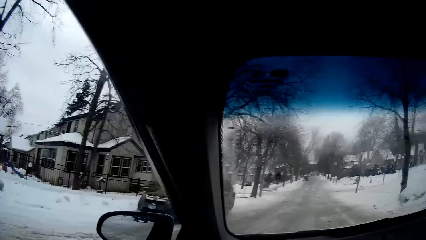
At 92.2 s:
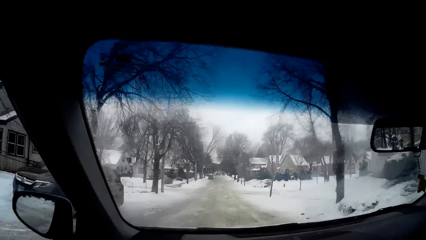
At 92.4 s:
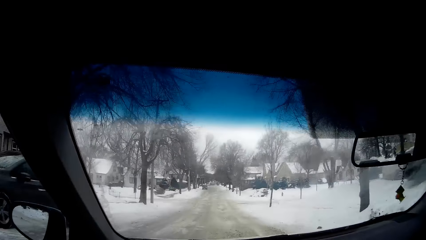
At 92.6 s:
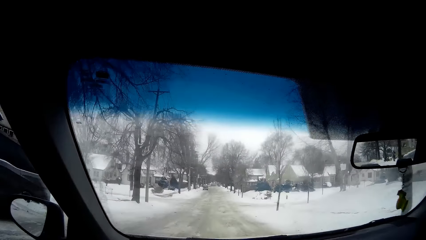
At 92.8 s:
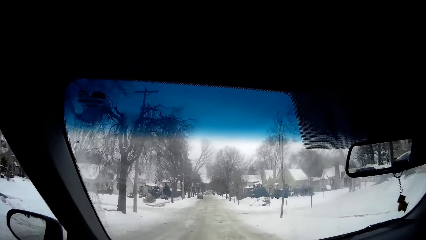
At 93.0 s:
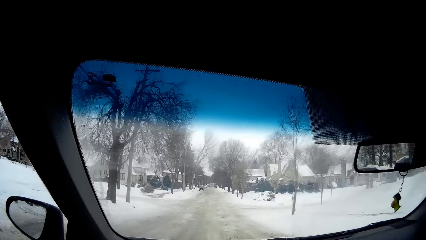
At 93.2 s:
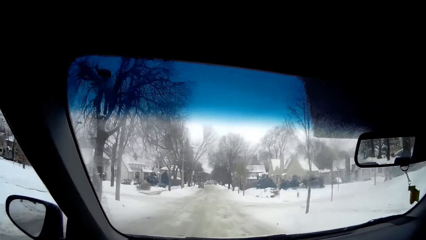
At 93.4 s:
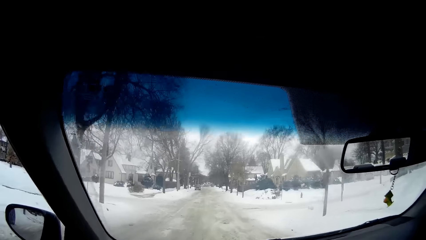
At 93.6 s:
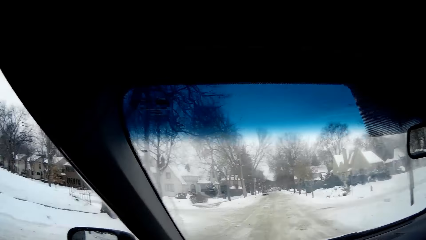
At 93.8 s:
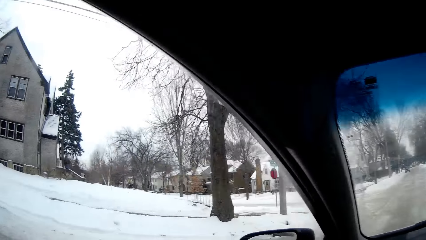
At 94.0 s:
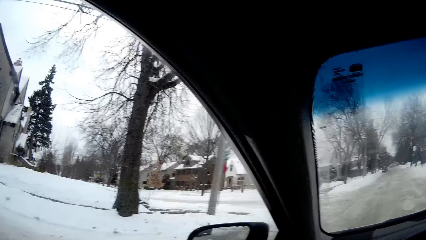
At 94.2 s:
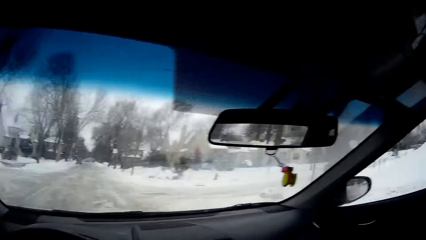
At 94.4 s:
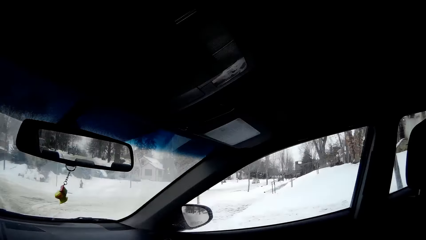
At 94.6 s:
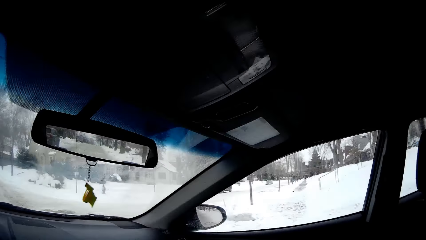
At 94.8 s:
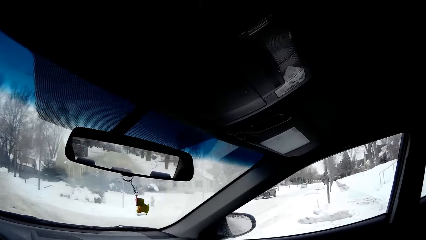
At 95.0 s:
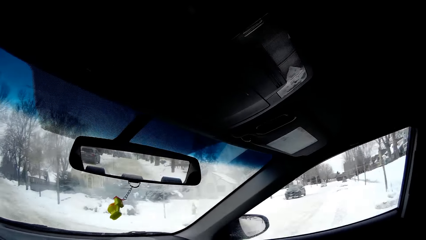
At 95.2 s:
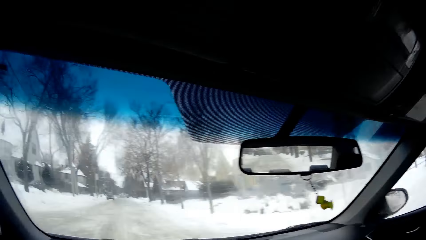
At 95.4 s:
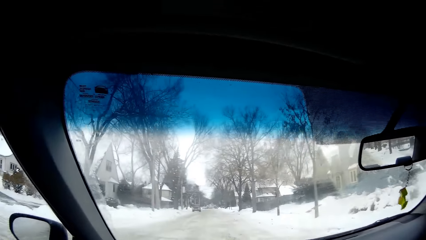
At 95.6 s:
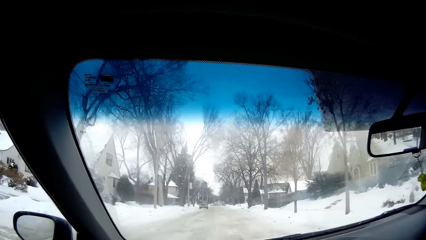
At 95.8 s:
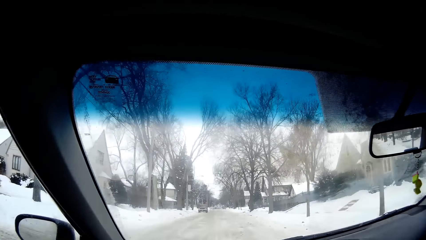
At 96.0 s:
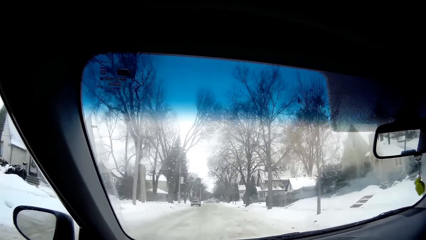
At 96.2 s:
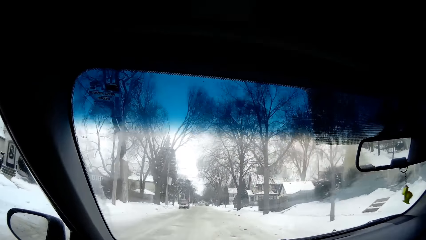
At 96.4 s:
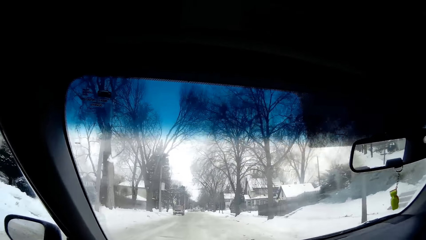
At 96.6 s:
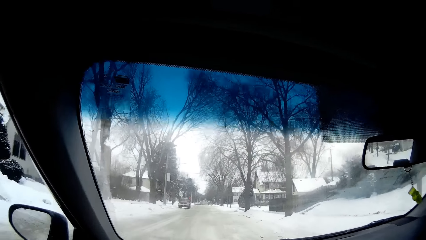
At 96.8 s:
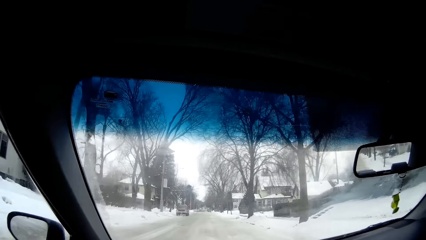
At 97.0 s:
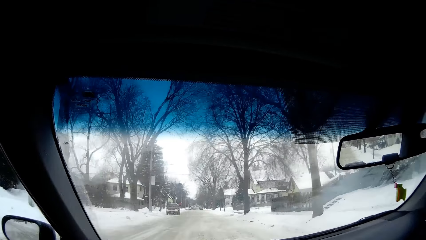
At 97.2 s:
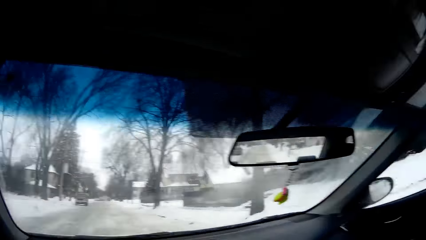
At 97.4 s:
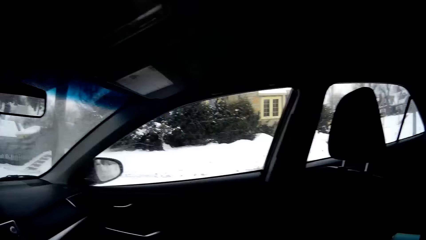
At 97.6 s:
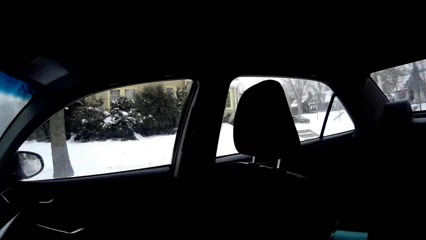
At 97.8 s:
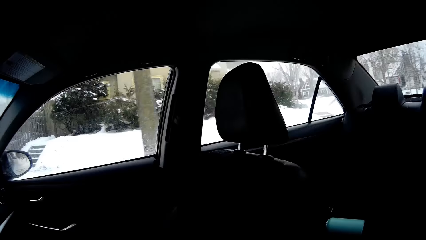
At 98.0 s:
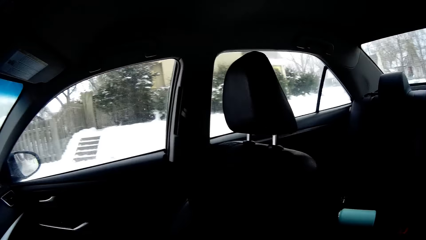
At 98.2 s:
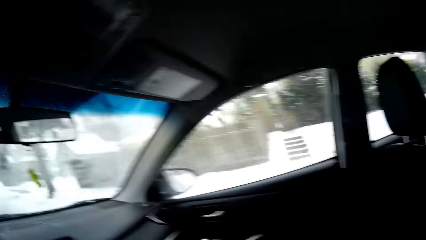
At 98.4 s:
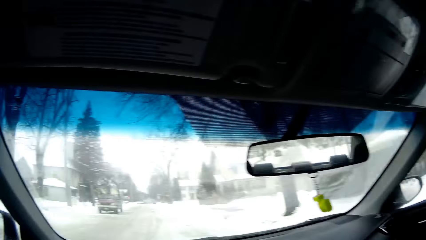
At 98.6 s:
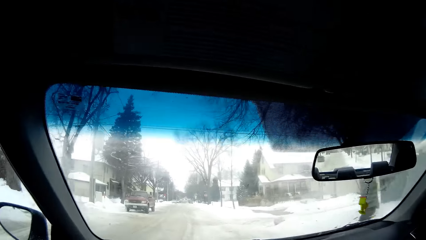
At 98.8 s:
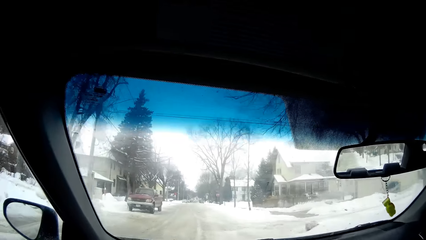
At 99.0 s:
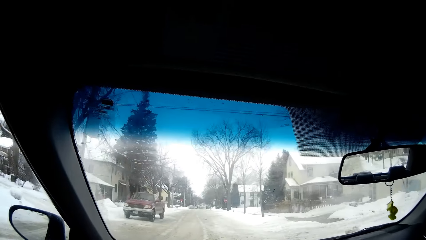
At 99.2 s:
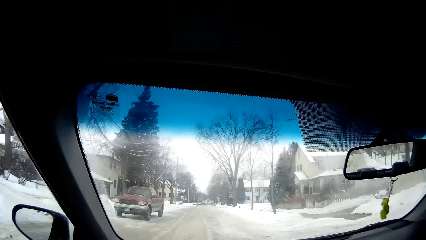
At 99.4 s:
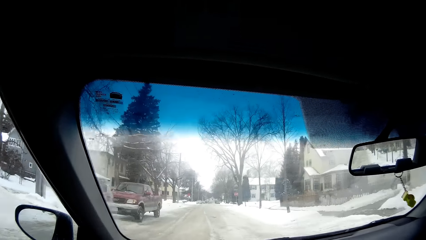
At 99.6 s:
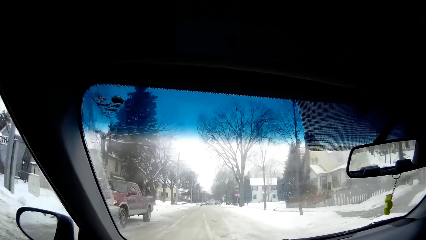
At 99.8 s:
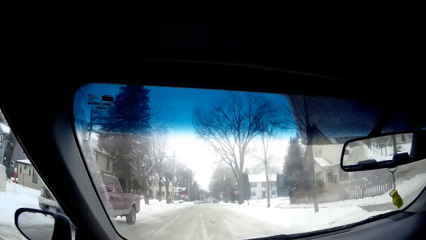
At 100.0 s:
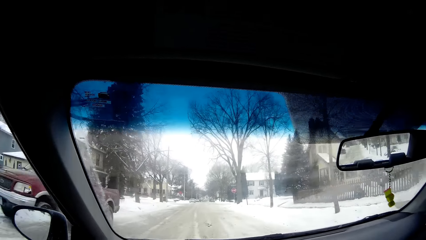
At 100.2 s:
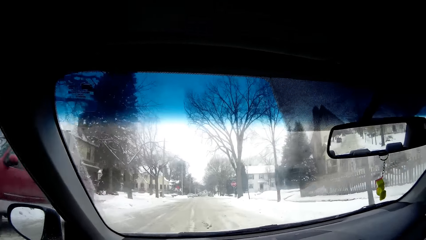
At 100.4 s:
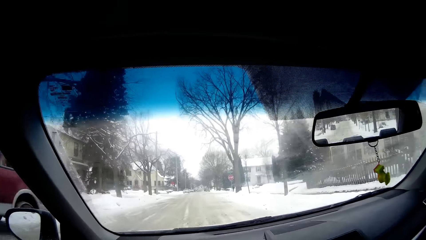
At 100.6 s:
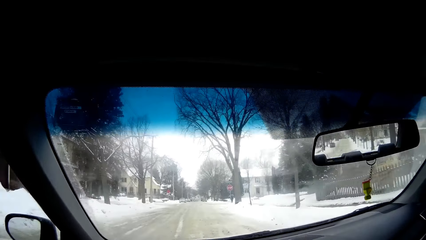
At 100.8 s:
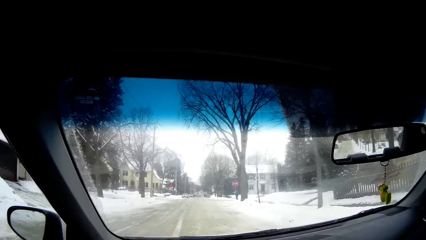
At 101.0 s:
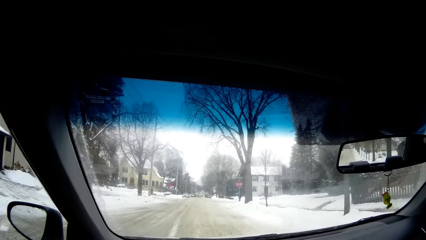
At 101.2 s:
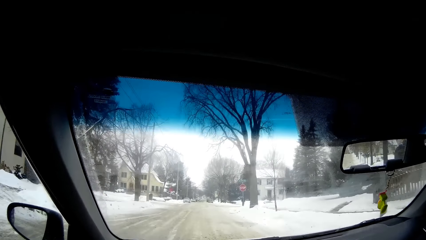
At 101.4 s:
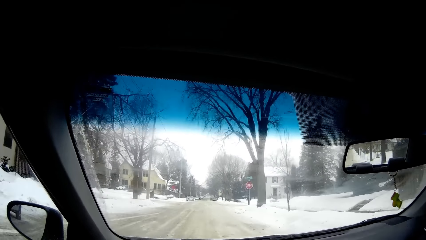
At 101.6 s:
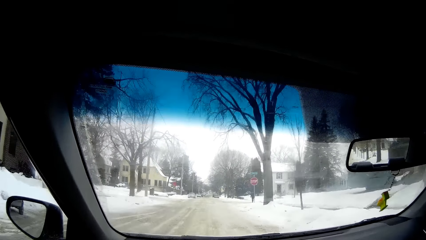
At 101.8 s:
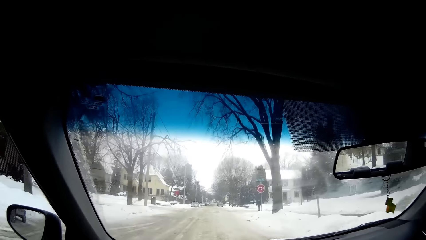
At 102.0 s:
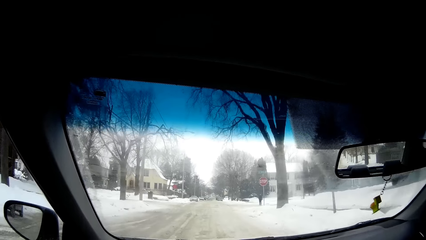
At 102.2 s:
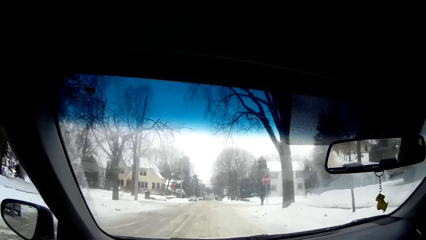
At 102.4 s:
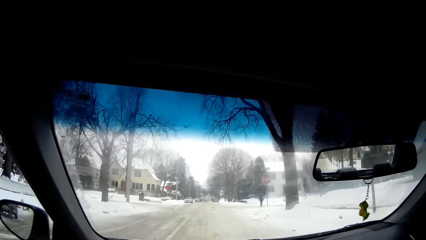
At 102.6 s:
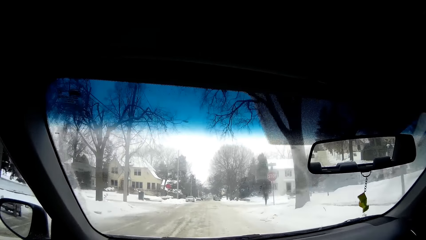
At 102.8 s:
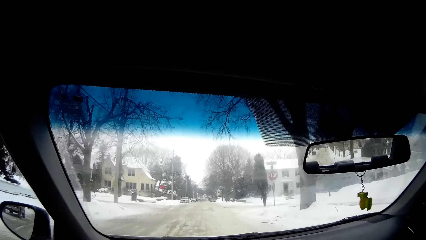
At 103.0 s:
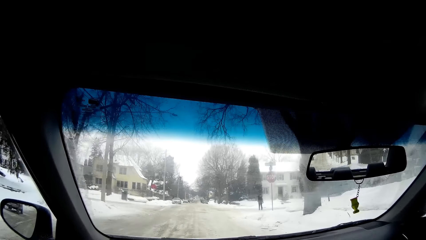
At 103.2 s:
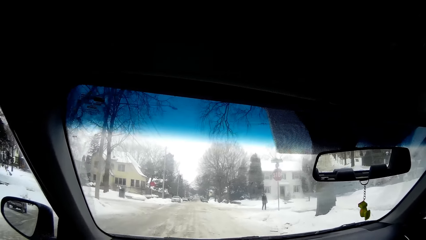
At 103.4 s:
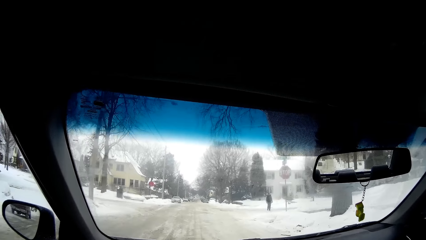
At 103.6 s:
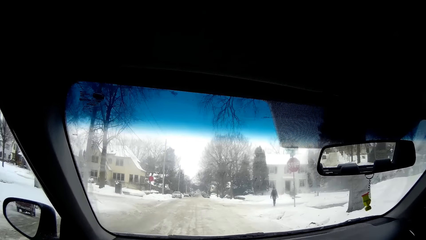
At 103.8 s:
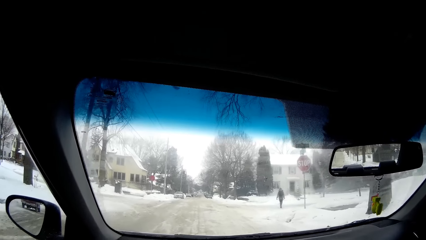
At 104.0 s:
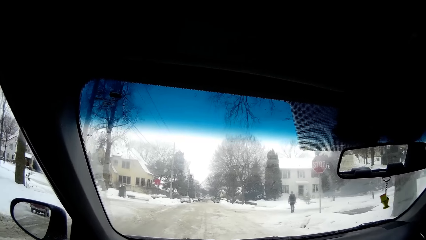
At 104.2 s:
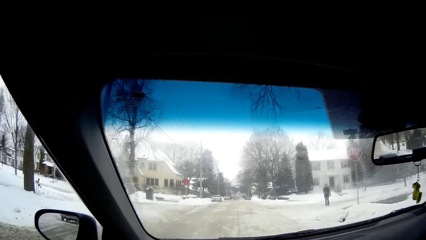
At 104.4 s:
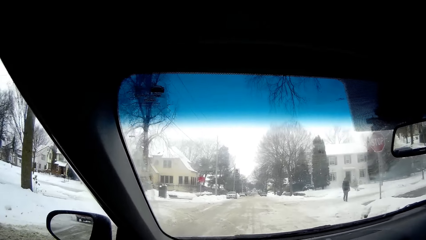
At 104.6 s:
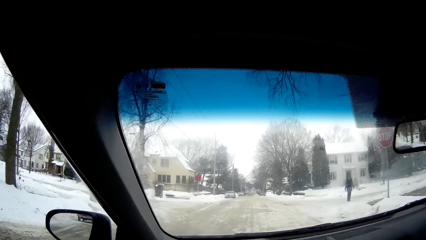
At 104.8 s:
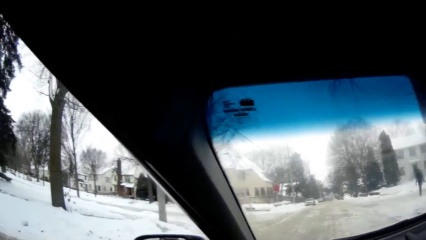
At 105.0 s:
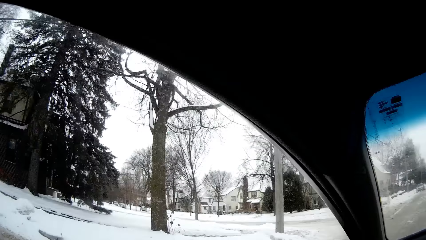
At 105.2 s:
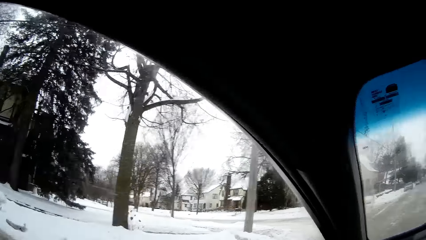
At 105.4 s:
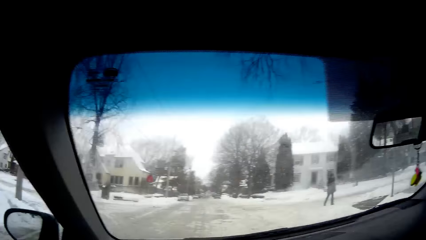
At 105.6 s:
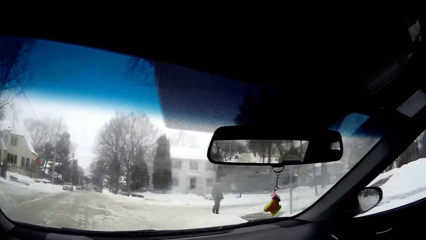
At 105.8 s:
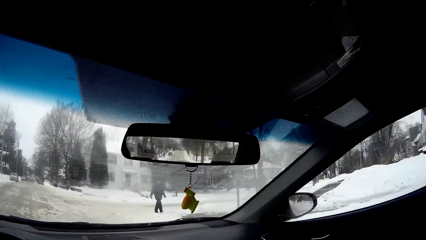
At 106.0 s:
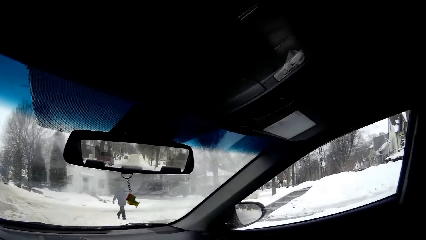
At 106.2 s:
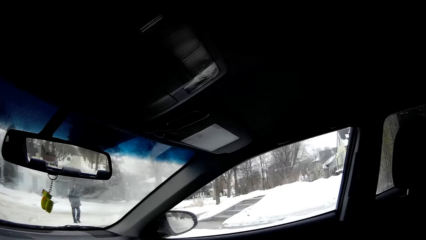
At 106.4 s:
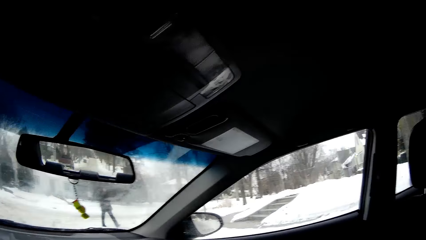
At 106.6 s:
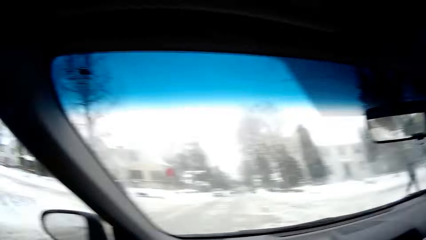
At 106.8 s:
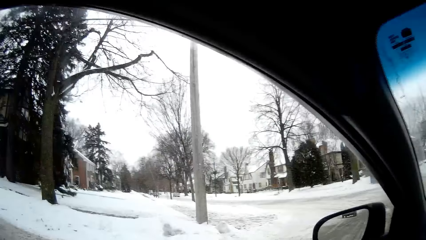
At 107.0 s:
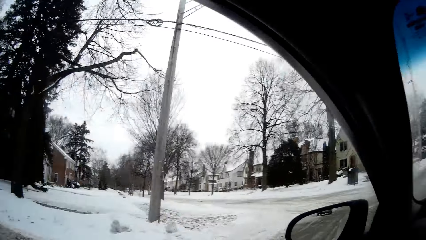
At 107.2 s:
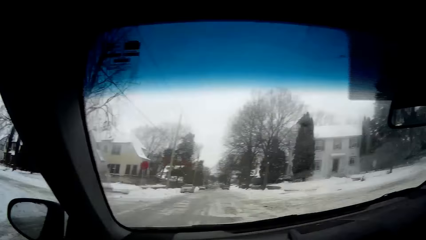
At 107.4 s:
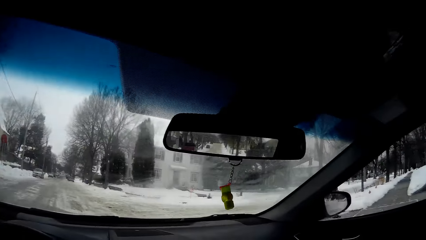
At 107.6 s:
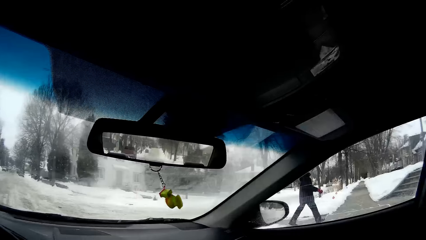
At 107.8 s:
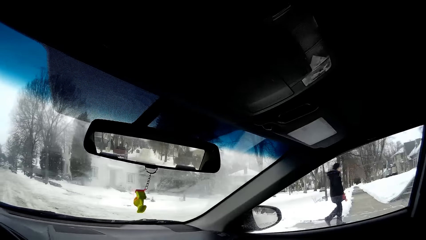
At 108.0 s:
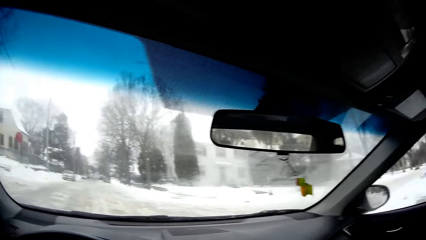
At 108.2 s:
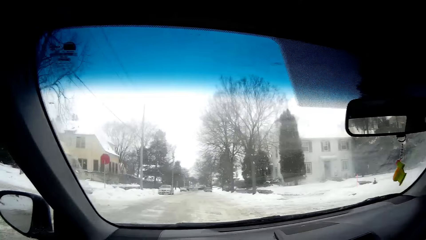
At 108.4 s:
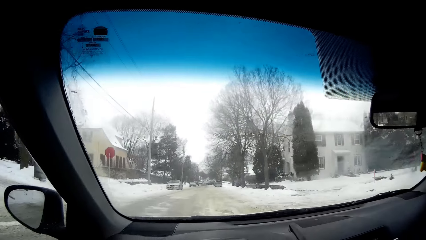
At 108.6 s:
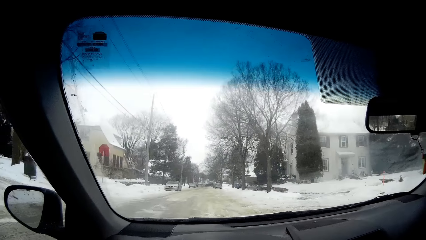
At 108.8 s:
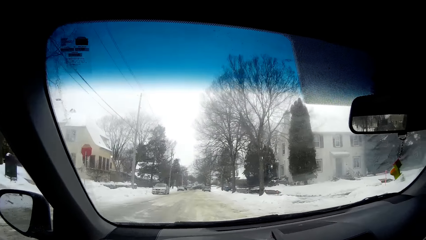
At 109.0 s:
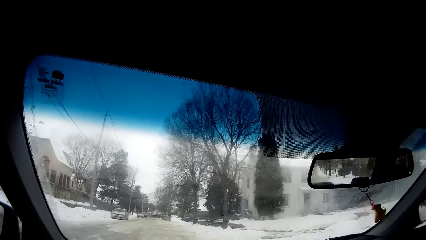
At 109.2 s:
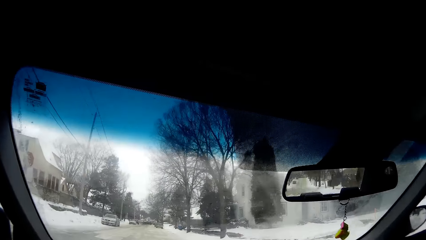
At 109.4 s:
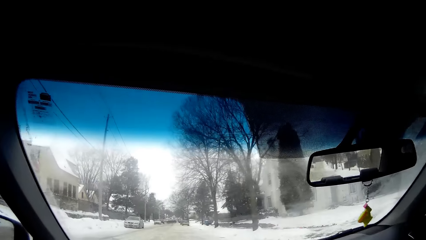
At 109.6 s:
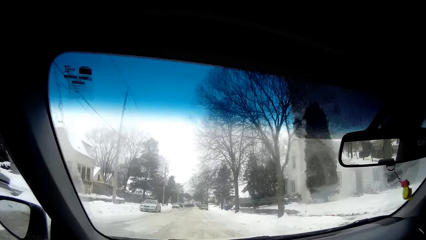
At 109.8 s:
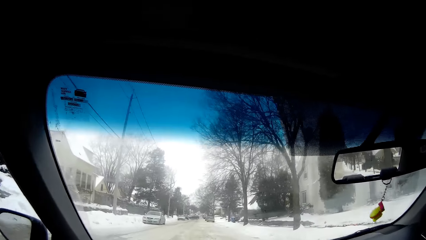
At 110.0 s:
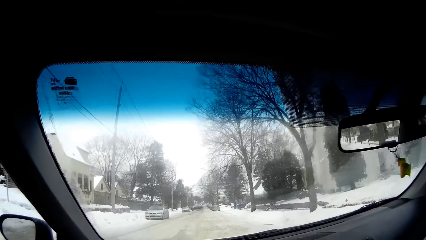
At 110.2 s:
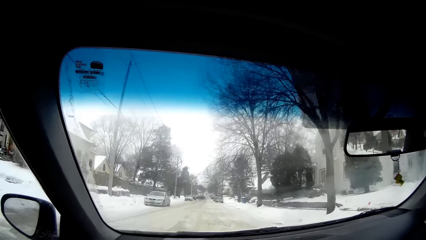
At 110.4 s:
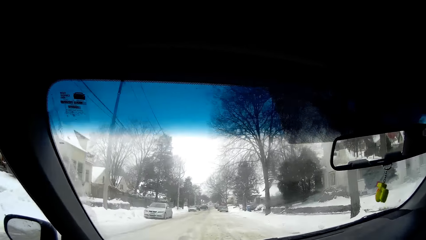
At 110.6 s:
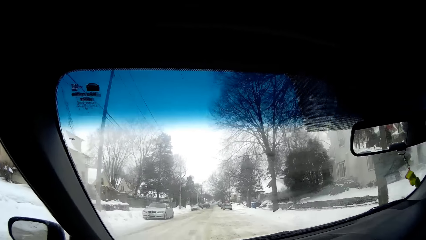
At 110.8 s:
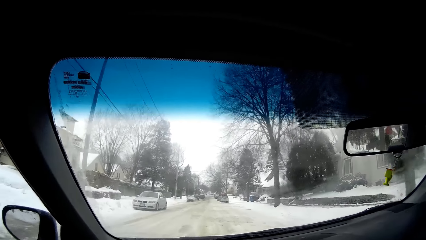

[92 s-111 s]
The camera wearer looks around. They drive the car. They look around. They drive the car. They look around. They drive the car. They look around. They drive the car. They look around. They drive the car.
